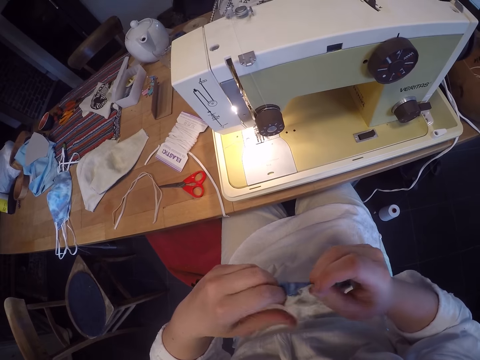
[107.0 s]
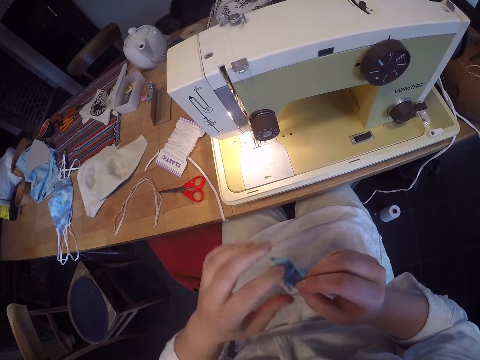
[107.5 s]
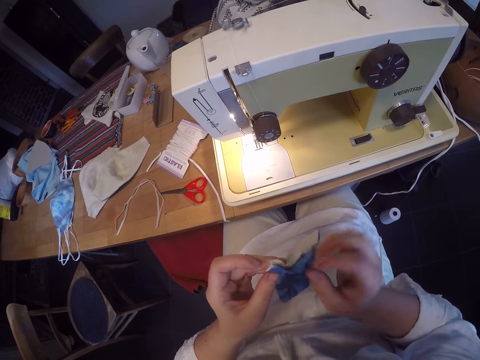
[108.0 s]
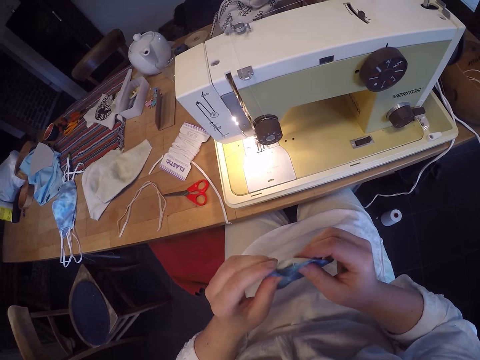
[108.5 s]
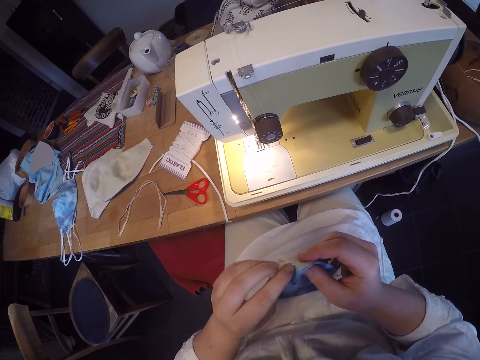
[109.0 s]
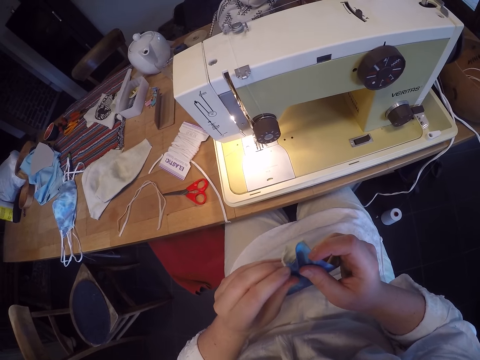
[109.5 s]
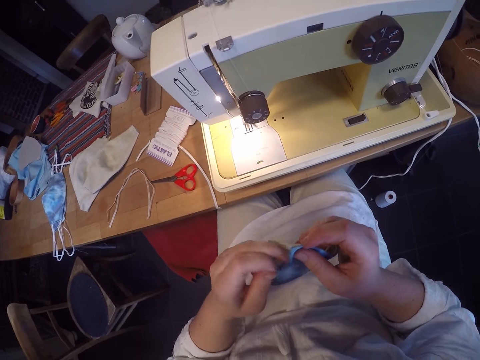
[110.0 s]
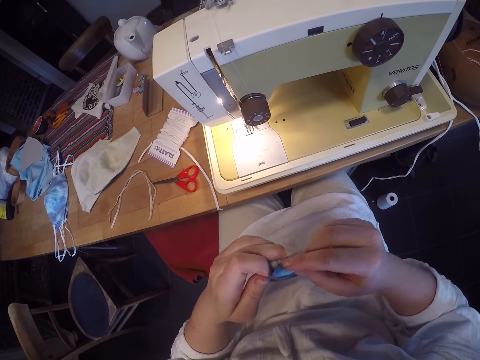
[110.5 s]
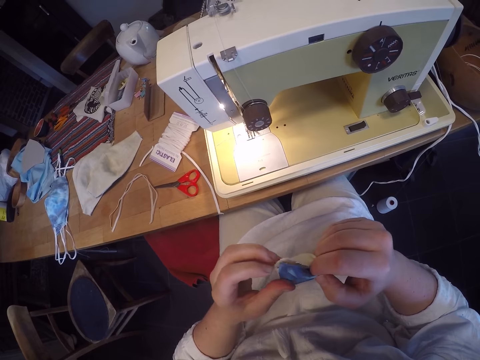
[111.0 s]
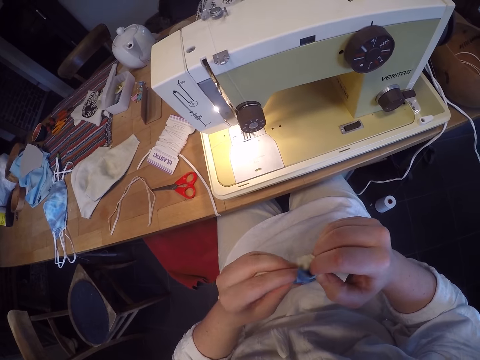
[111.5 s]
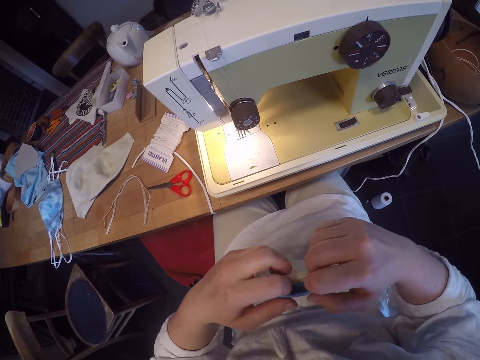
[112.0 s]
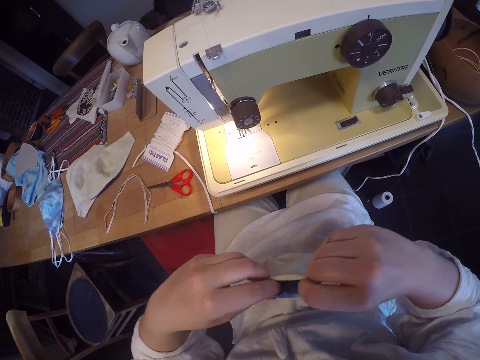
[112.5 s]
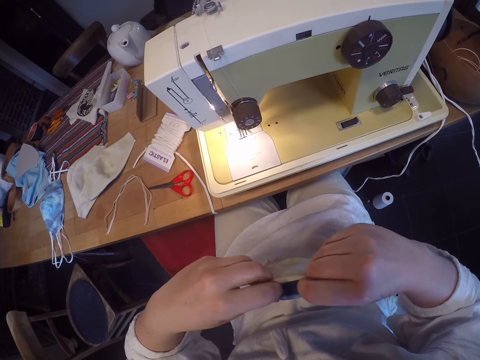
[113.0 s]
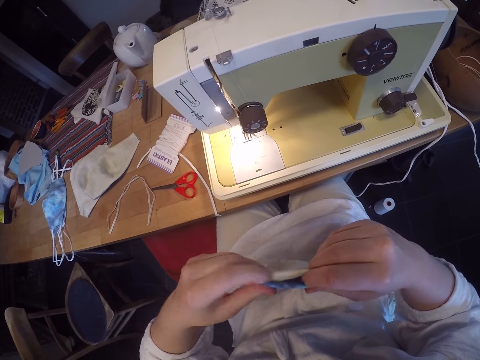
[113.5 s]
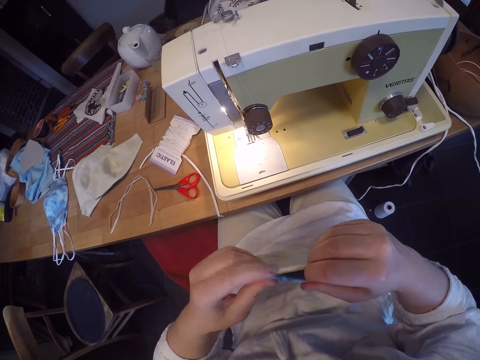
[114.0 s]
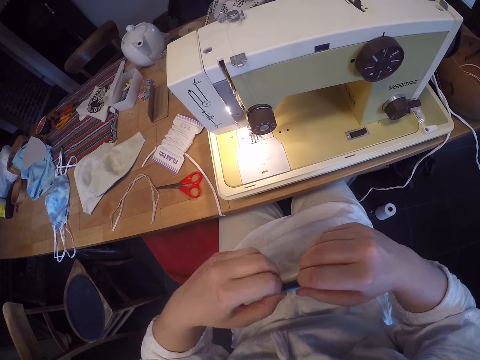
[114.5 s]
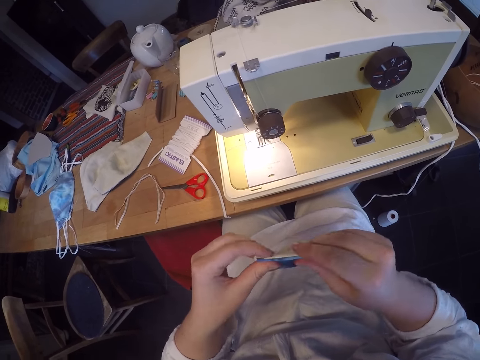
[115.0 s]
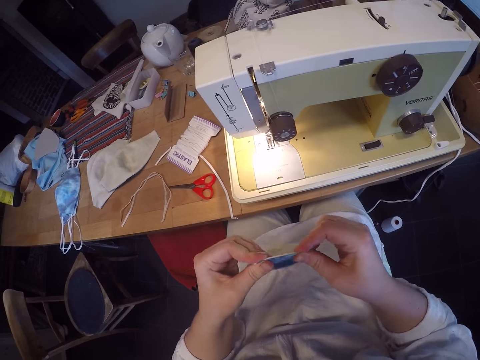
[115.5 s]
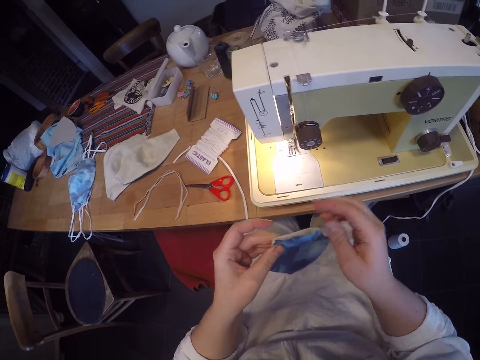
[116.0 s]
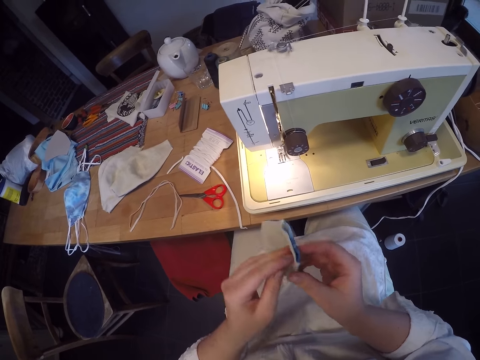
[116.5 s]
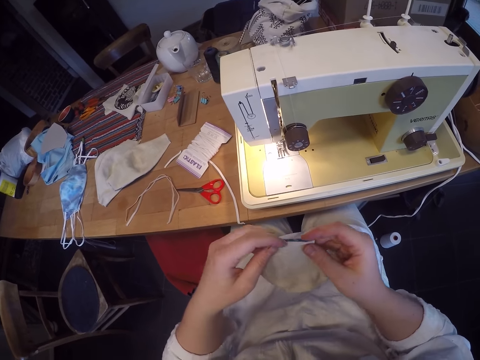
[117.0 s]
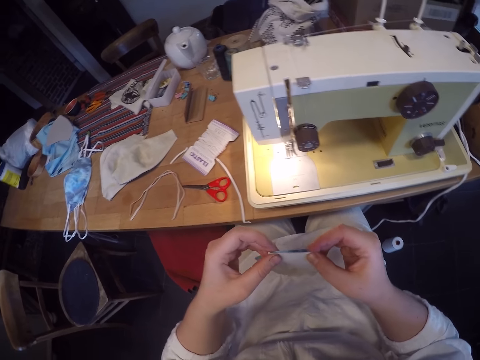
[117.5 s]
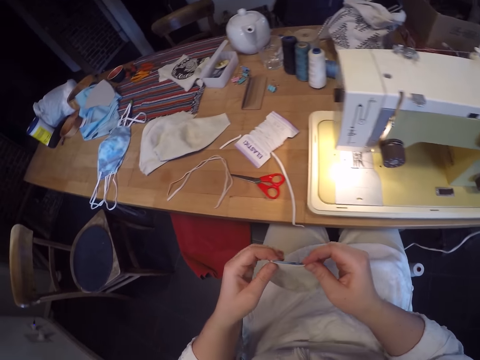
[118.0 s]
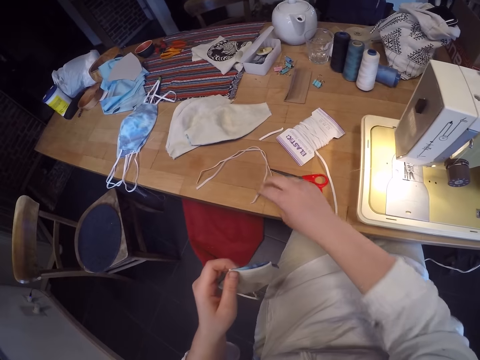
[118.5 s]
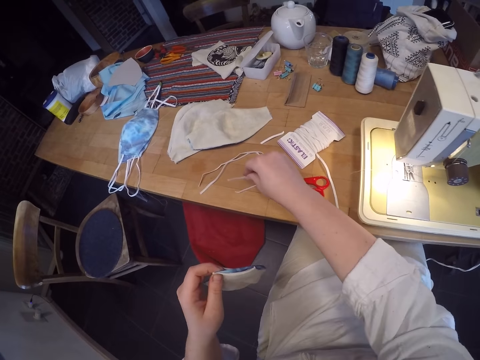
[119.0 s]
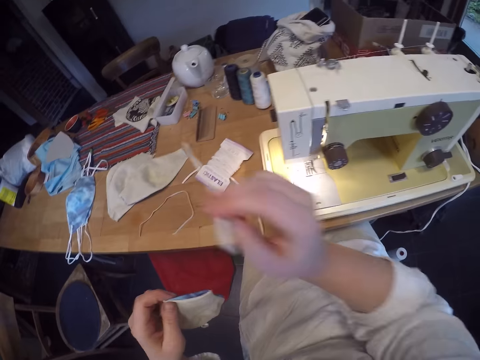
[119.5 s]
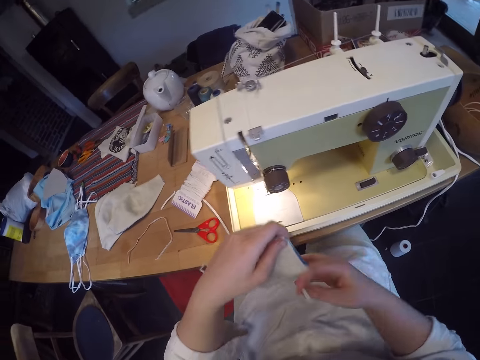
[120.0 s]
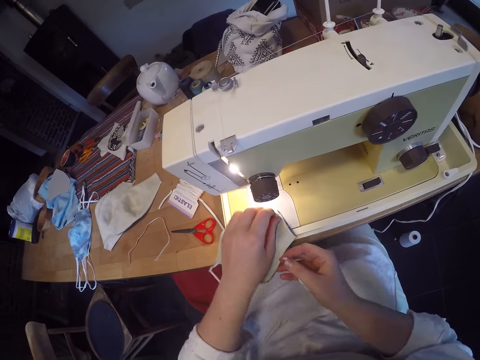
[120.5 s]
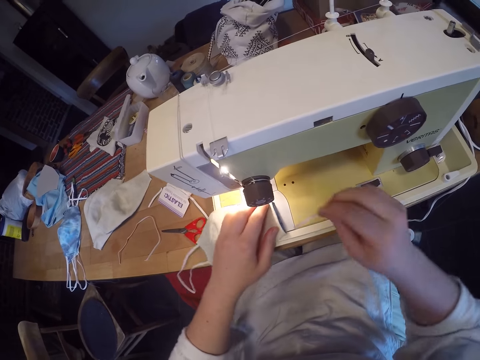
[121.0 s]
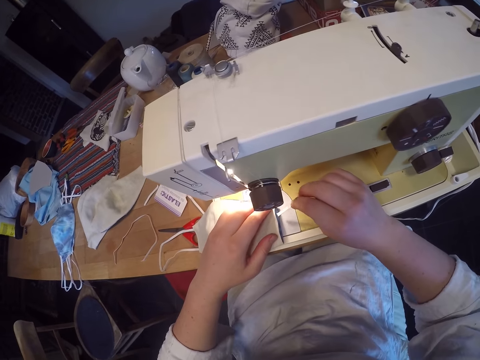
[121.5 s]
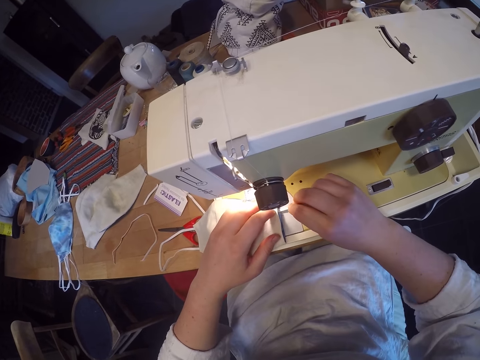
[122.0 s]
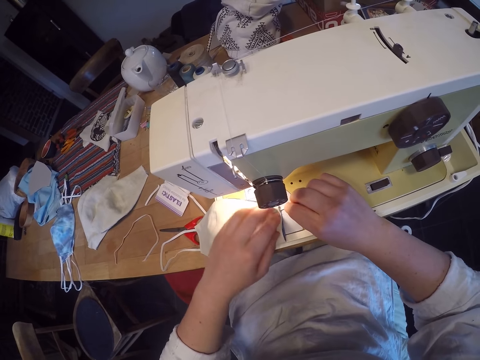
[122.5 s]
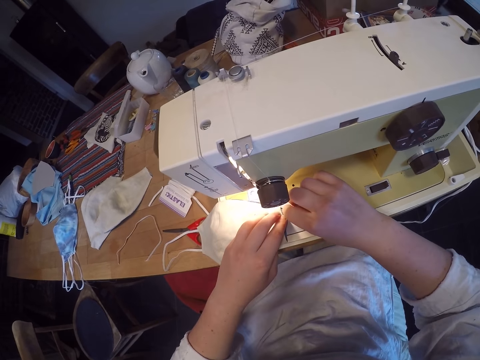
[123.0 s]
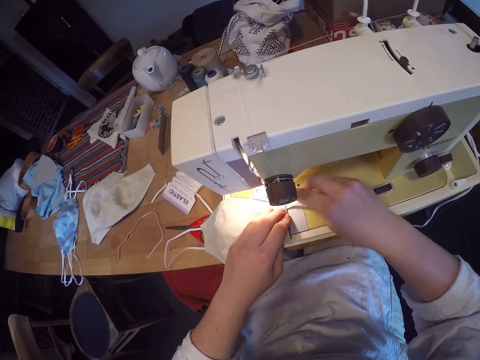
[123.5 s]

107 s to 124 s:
The camera wearer turns the unfinished nose mask. They pick an elastic or thread from the table. They place the nose mask on the sewing machine. They insert the thread in the mask. They set the elastic with the nose mask on the sewing machine.

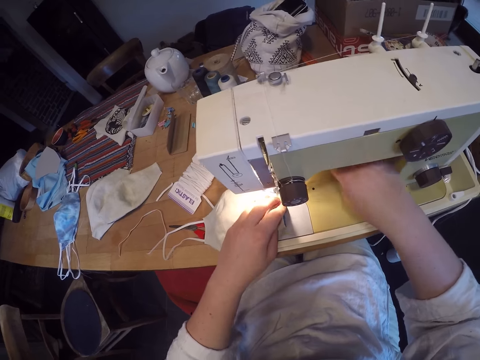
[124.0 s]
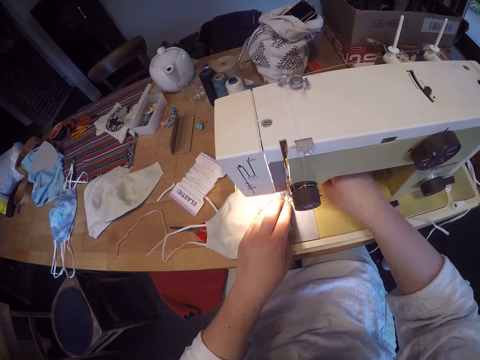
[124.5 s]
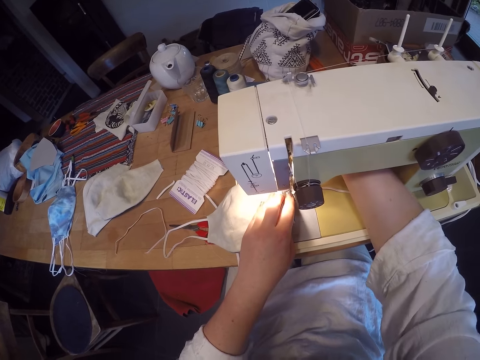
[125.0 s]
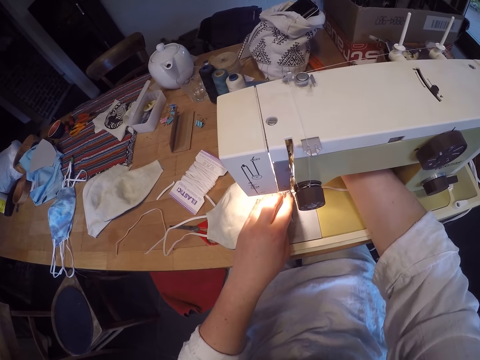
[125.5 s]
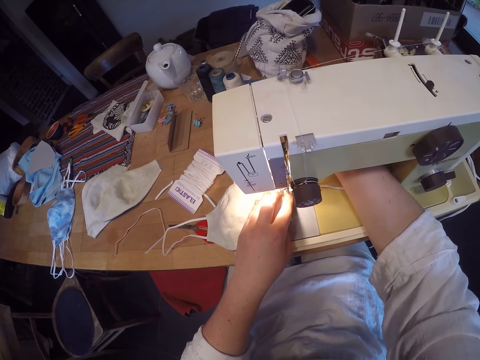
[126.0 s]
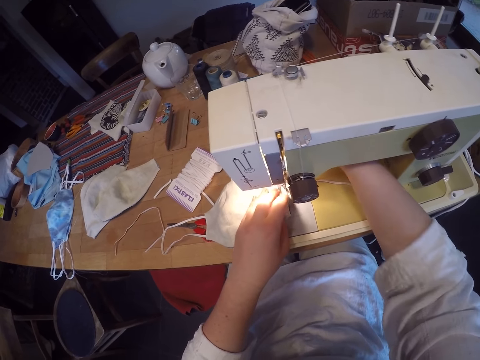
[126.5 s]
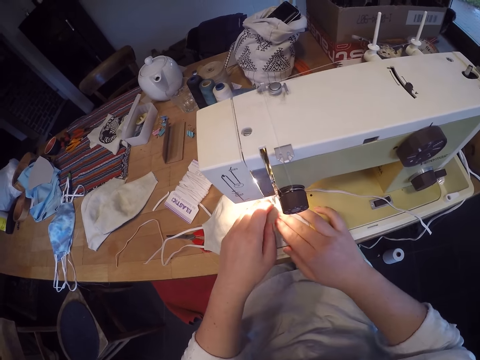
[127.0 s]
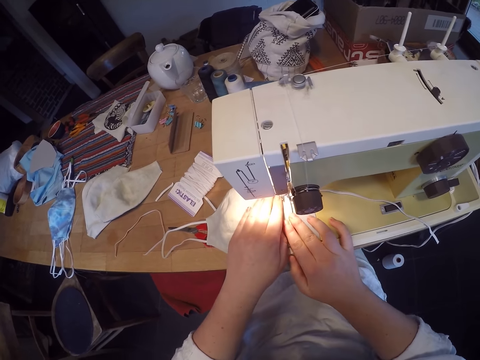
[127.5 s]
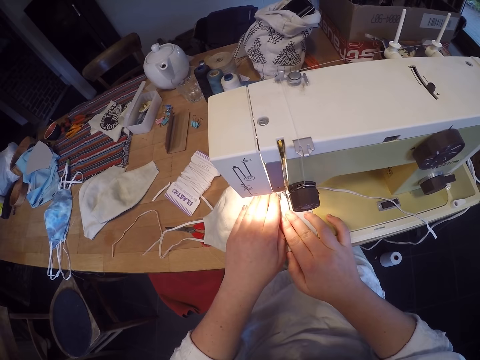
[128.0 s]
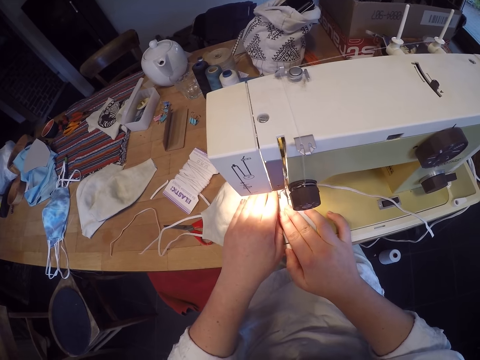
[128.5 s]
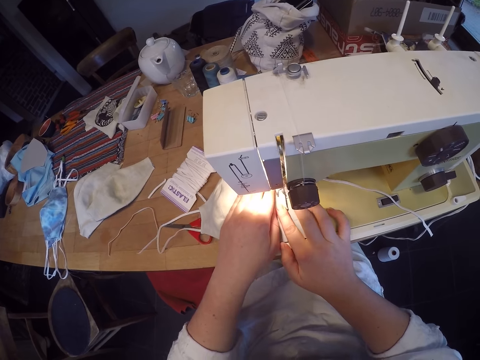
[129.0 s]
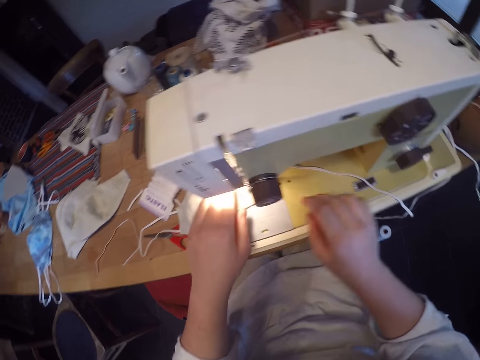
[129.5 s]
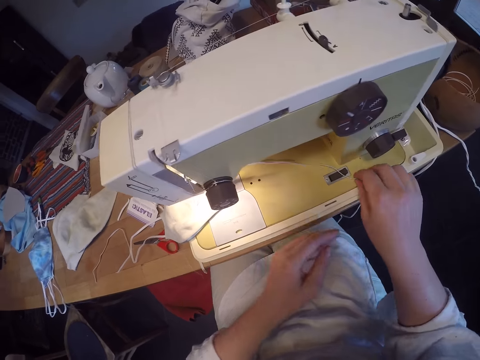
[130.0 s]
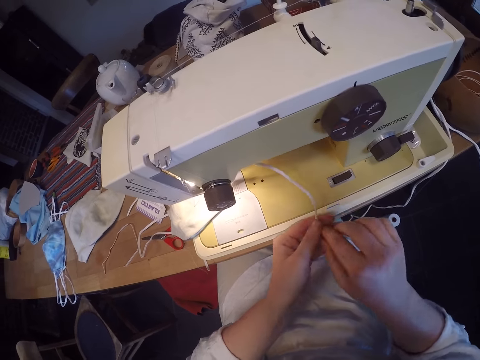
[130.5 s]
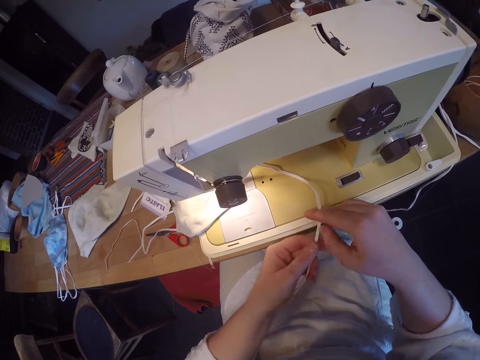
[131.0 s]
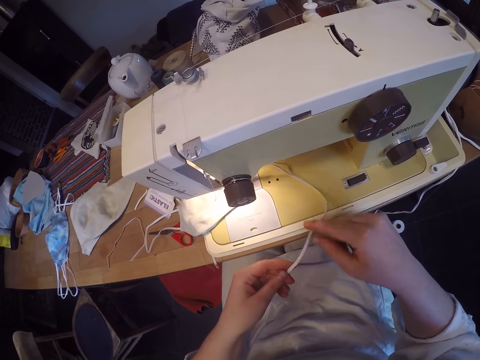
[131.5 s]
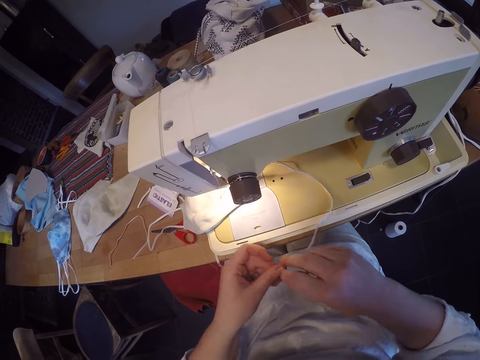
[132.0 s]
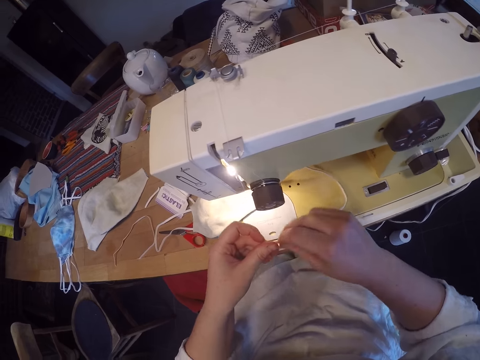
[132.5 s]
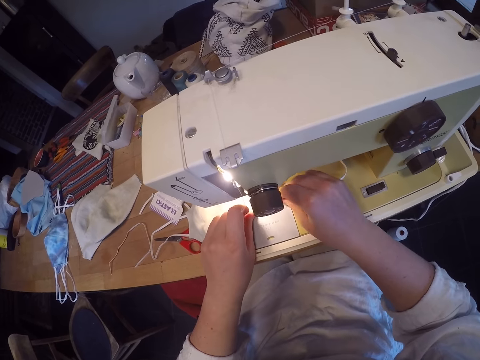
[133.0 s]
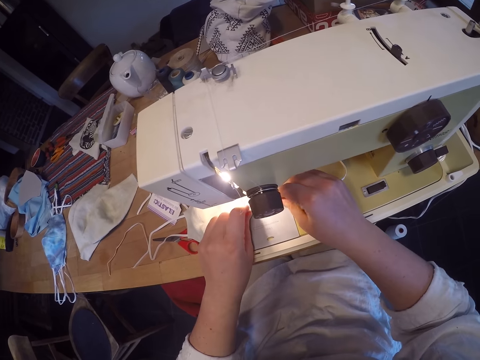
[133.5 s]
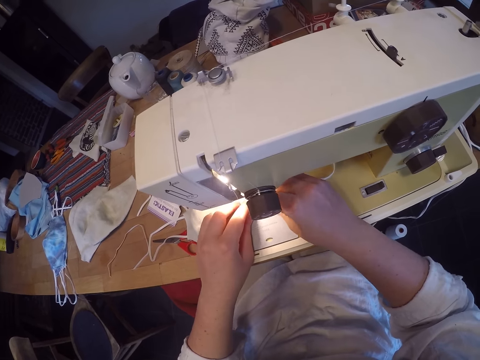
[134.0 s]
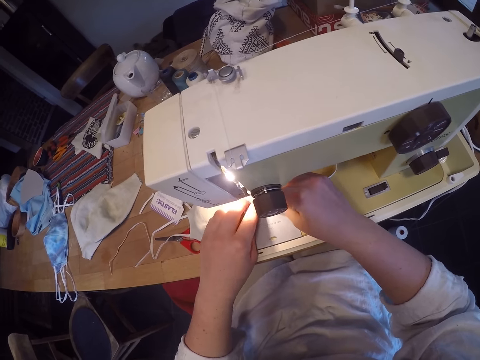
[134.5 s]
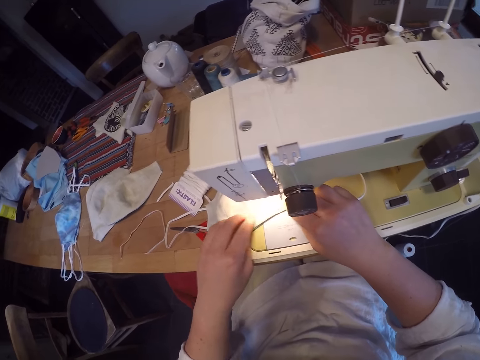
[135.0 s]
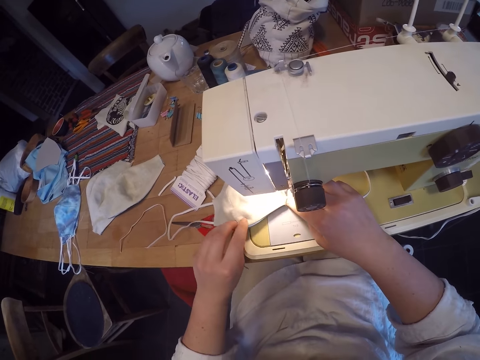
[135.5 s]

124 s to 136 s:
The camera wearer sews the nose mask and elastic with the sewing machine. They stop sewing. They pick the edge of the elastic or thread on the sewing machine. They insert the thread in the mask. They set the elastic with the nose mask on the sewing machine.
